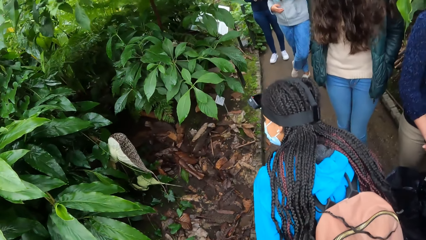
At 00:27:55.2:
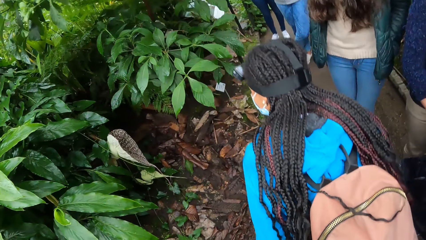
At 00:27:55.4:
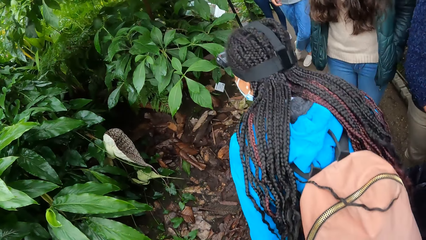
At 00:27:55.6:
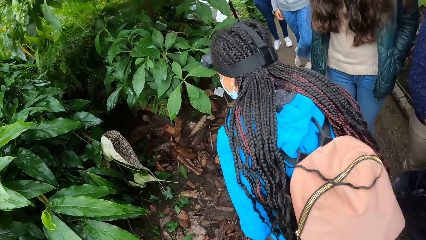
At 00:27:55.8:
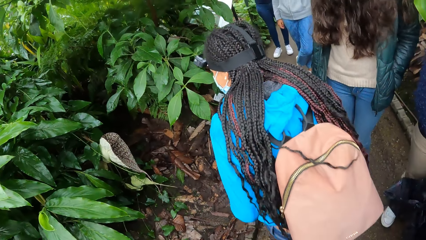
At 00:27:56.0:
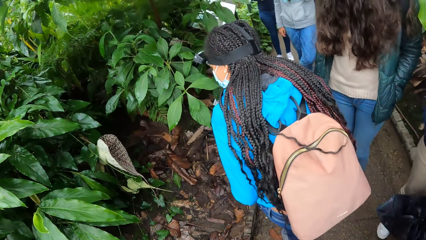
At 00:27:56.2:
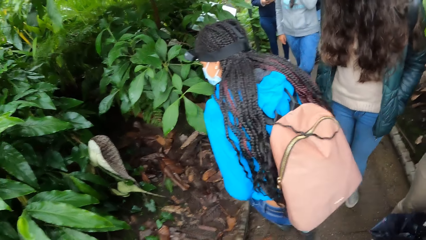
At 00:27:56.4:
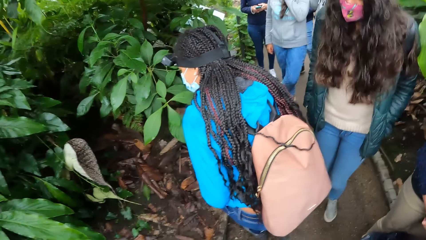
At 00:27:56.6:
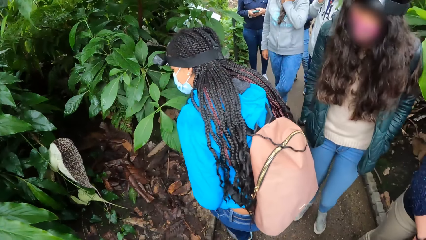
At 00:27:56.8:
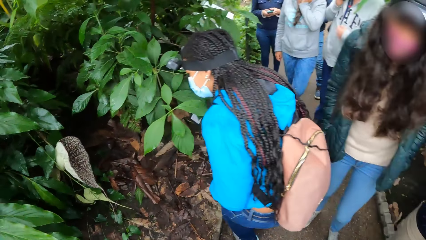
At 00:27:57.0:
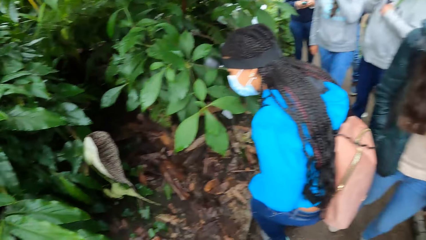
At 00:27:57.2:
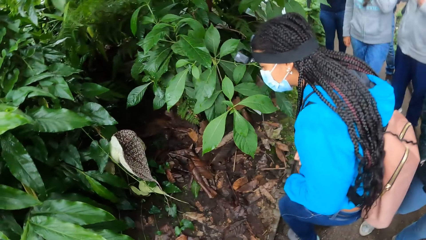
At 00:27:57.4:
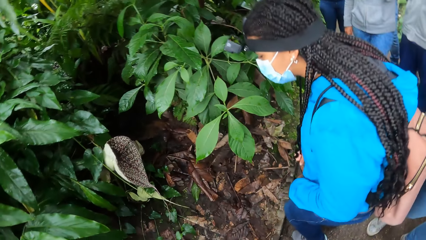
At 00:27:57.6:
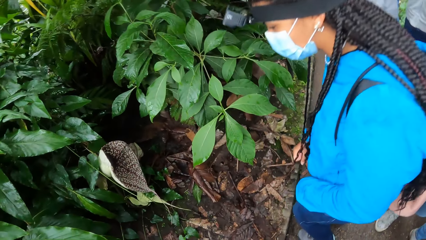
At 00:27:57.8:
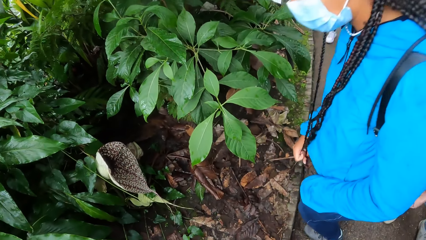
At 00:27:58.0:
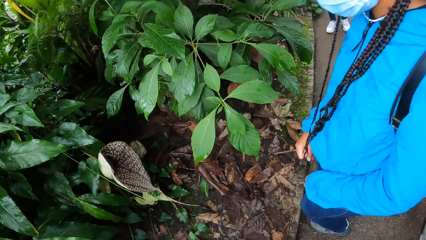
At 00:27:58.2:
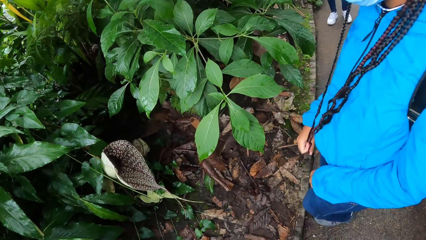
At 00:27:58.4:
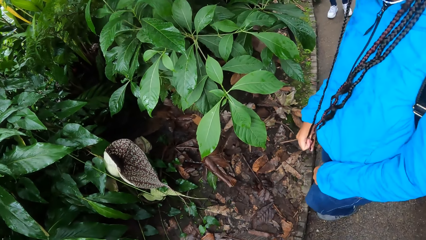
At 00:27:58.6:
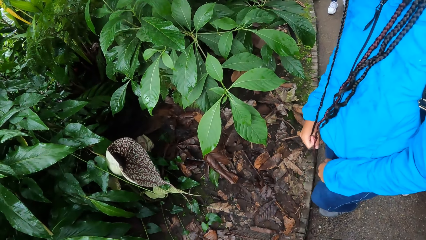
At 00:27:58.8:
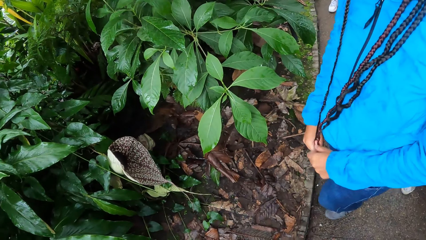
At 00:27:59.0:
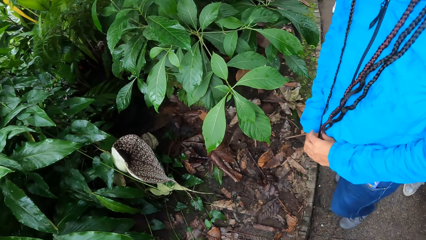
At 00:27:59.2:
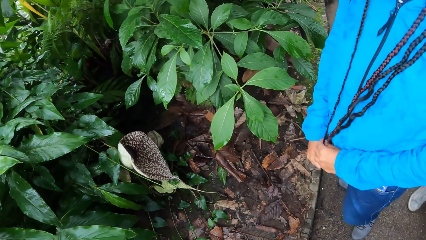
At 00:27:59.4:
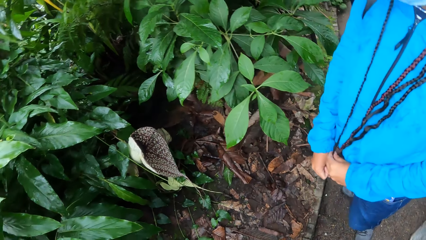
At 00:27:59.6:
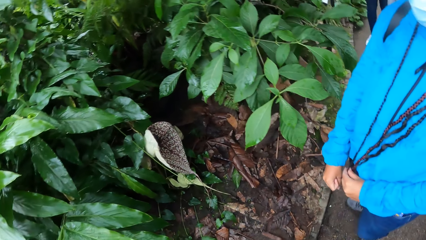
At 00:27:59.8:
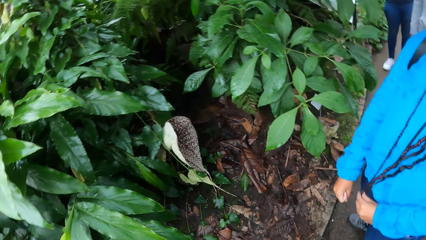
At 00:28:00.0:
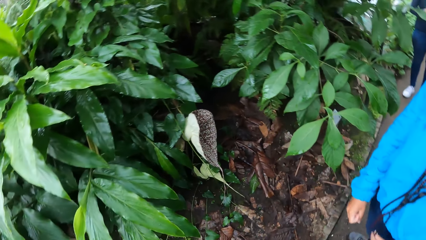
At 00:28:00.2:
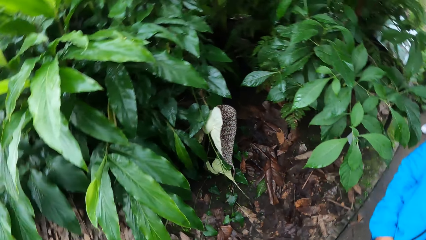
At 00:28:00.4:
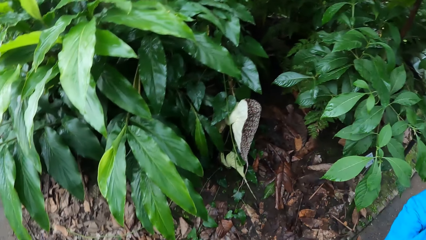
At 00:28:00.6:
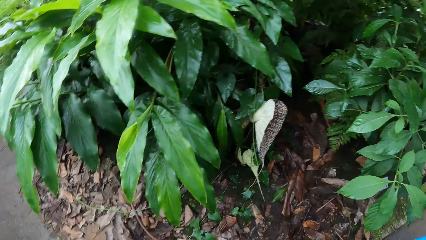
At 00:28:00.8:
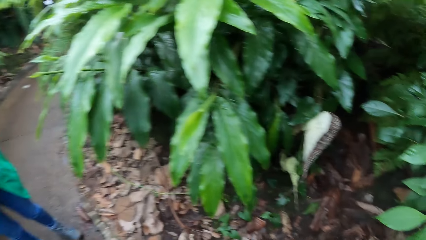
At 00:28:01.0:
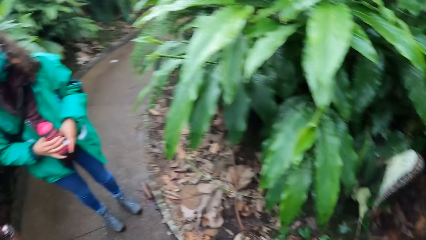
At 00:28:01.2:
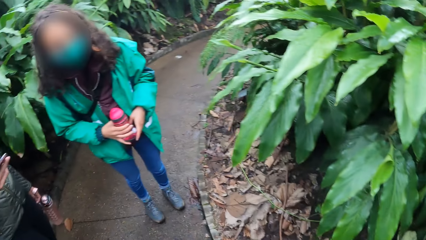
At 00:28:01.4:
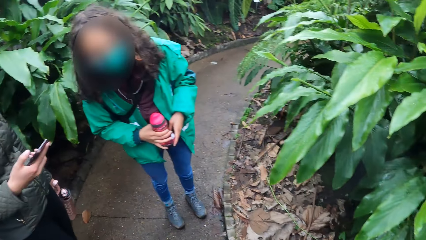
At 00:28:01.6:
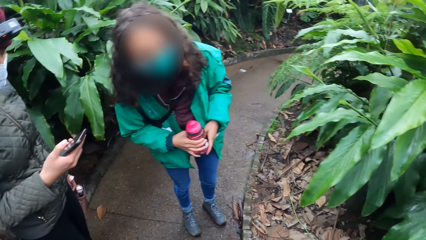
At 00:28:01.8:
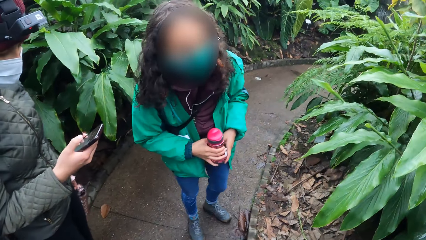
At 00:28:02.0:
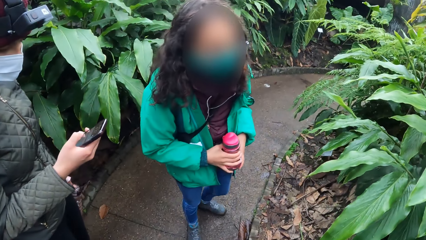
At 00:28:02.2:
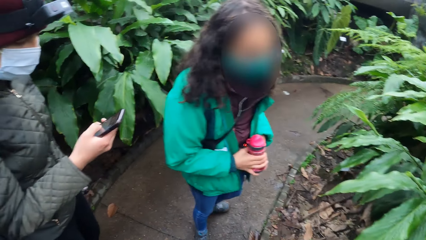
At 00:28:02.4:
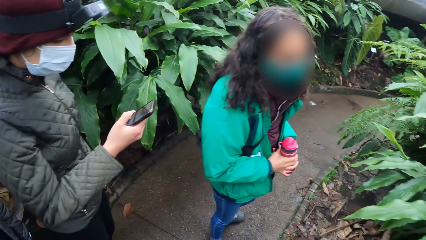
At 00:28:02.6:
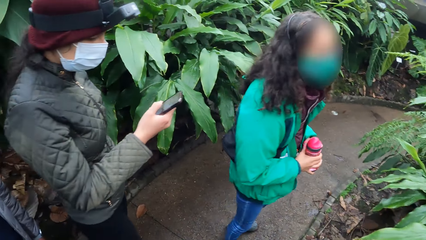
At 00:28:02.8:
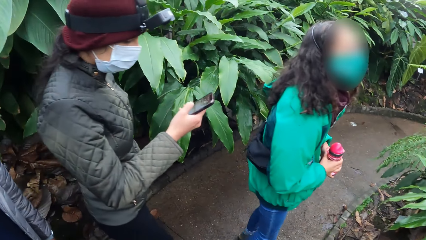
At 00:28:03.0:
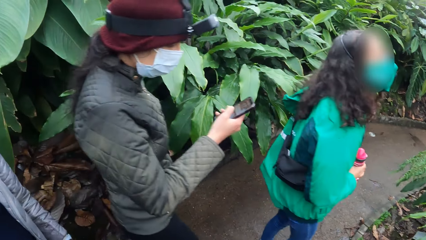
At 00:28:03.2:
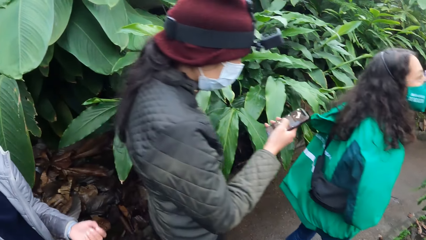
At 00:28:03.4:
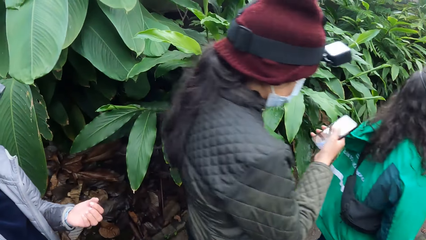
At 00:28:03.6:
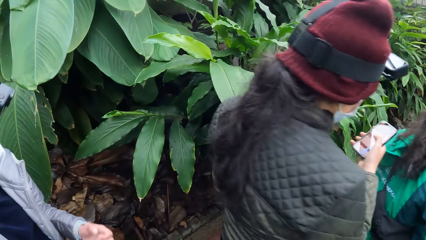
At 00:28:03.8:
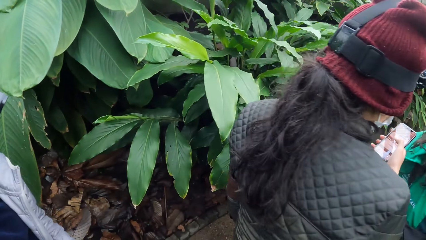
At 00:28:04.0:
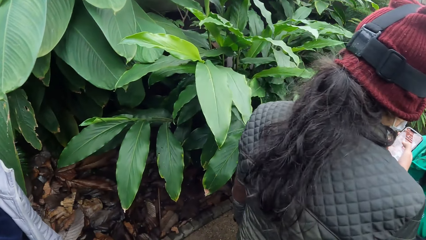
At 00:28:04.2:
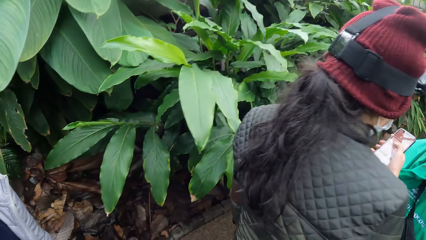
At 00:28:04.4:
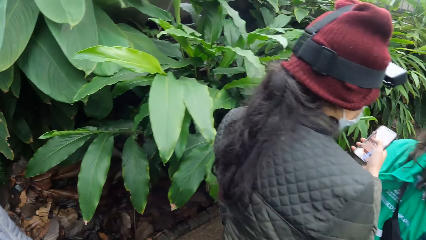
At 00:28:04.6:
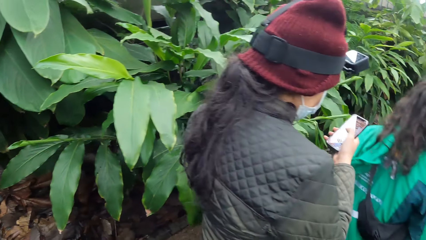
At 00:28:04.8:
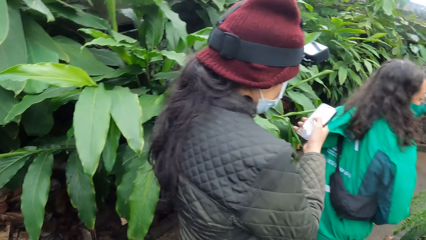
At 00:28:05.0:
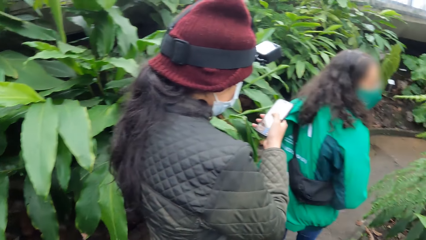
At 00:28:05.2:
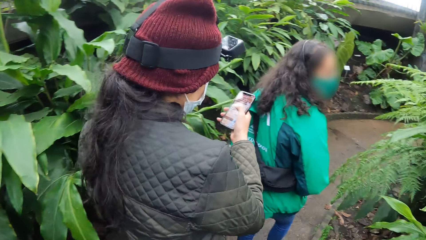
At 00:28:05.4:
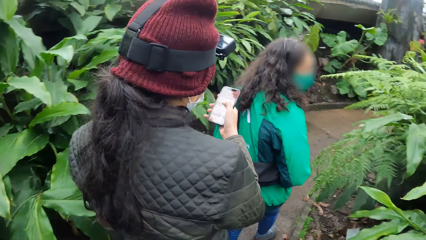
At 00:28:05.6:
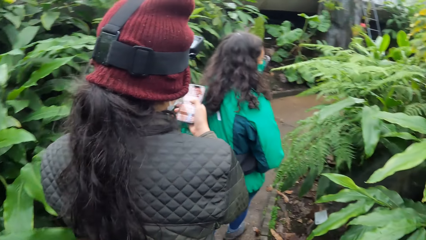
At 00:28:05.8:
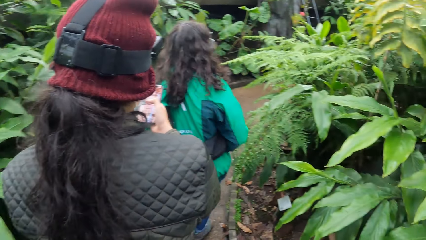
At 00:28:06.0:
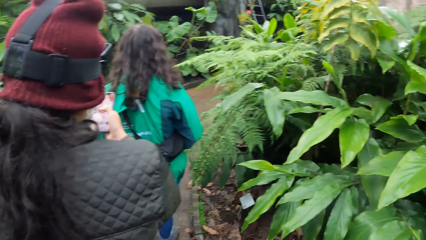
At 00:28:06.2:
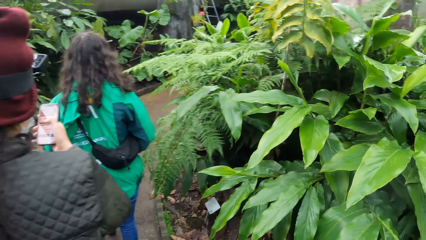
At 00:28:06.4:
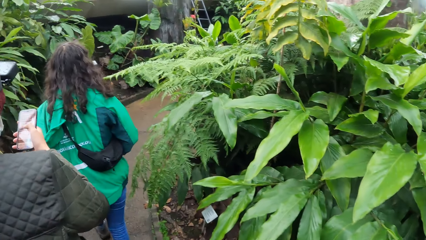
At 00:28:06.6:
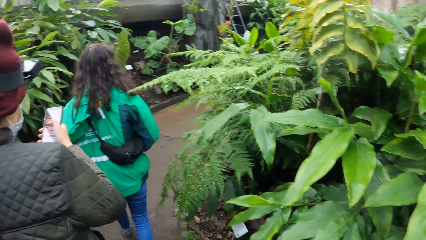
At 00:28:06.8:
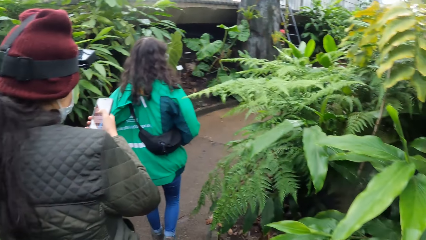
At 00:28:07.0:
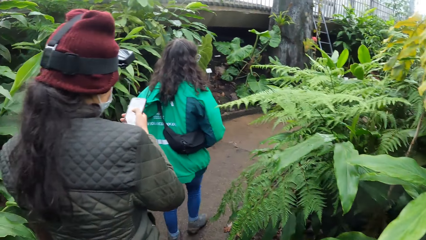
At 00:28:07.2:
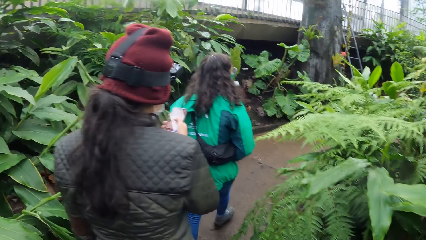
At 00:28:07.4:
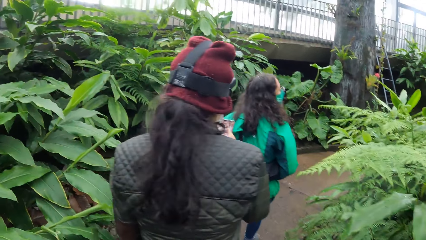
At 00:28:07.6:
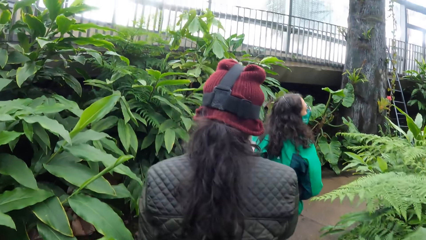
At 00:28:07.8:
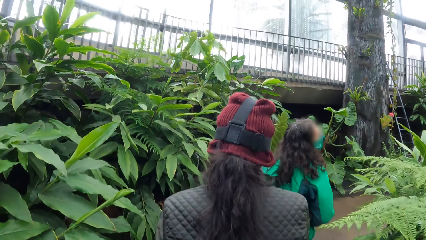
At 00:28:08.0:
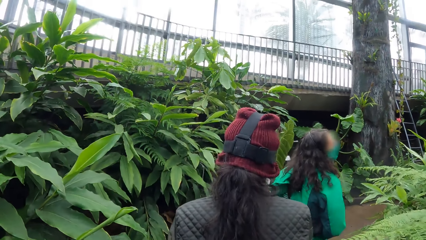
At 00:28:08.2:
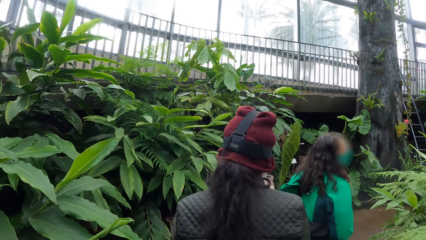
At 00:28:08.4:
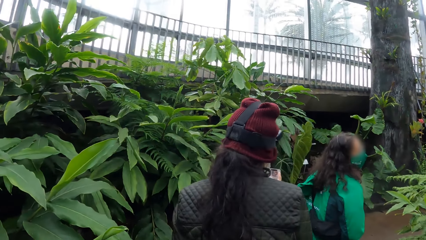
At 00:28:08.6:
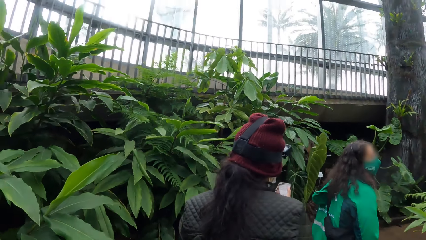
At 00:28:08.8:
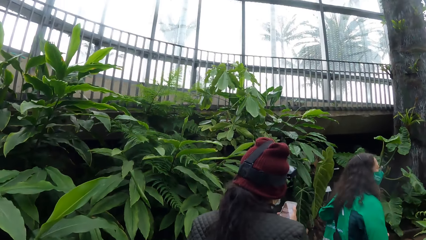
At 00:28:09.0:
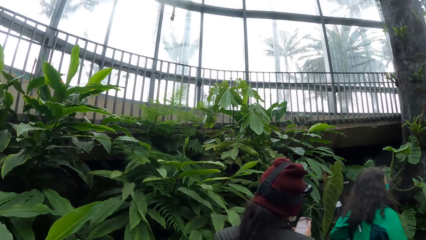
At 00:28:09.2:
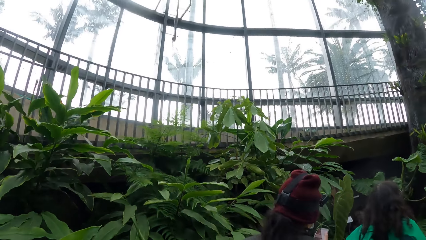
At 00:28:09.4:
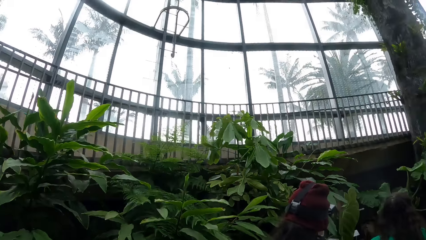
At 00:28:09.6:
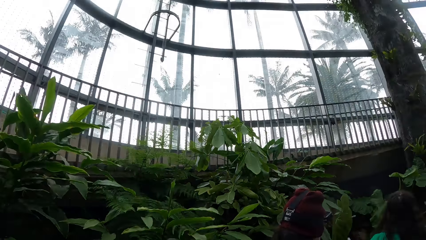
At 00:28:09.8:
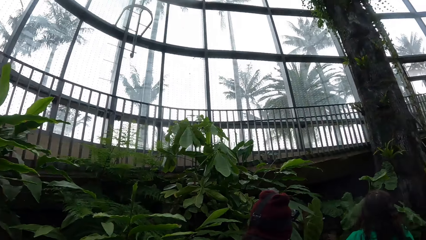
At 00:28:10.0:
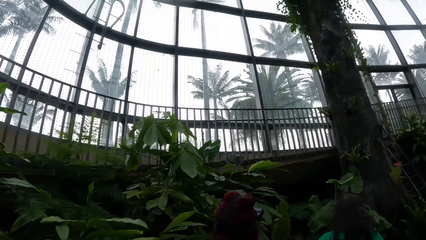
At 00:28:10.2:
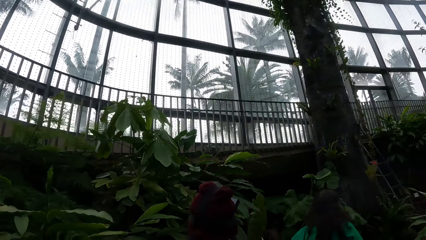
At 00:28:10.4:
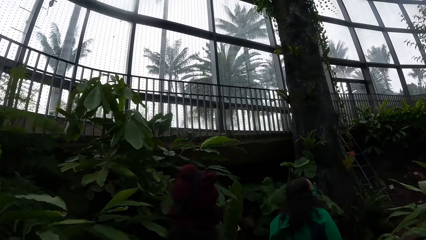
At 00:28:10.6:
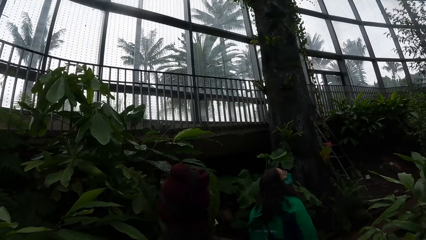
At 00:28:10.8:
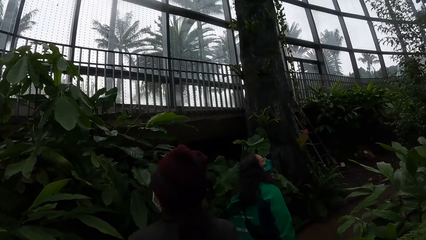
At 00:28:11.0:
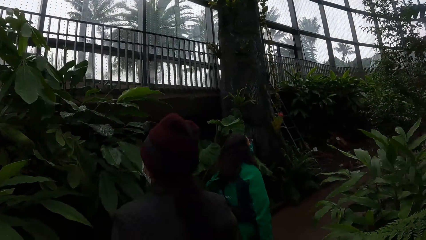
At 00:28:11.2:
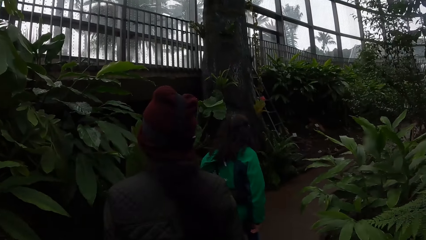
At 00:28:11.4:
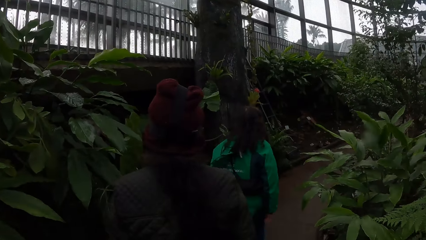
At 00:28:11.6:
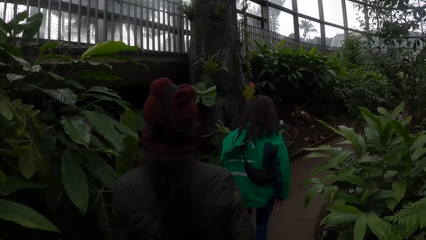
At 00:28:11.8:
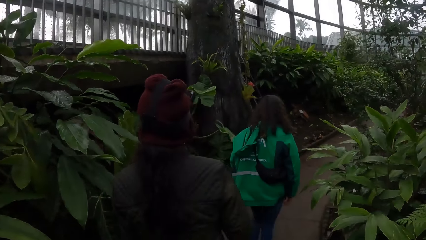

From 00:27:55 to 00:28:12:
A person looks at the leaves. Another person scrolls the phone.
